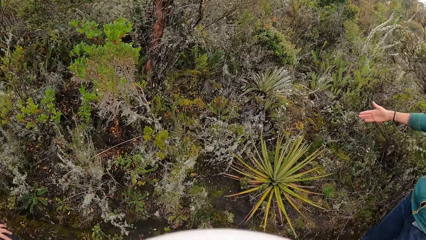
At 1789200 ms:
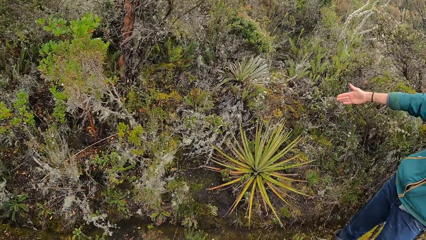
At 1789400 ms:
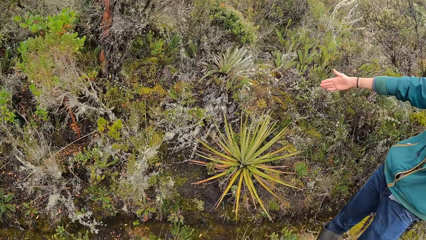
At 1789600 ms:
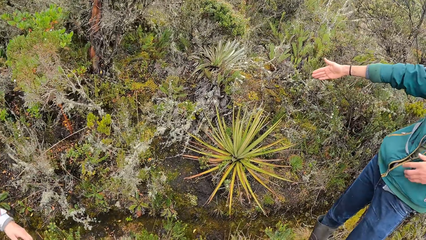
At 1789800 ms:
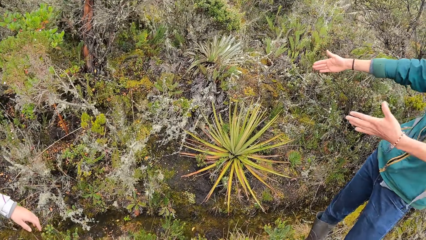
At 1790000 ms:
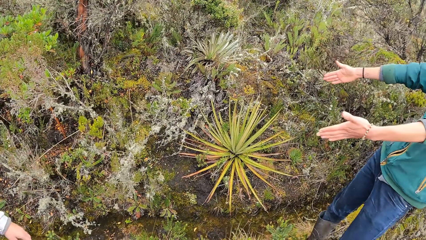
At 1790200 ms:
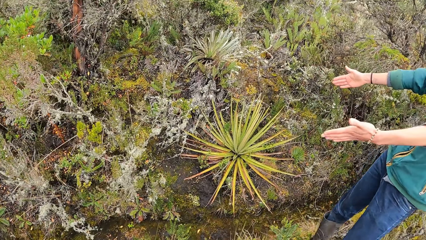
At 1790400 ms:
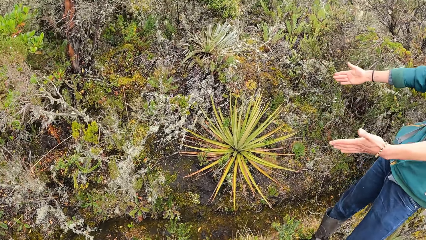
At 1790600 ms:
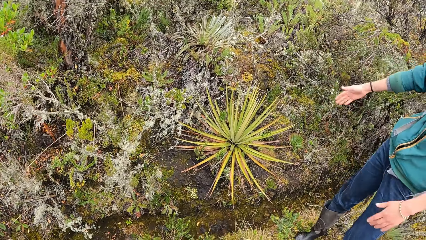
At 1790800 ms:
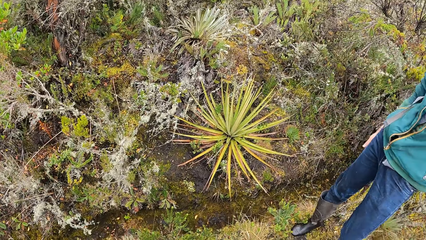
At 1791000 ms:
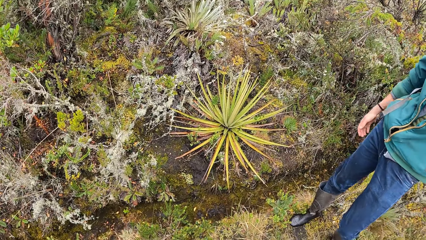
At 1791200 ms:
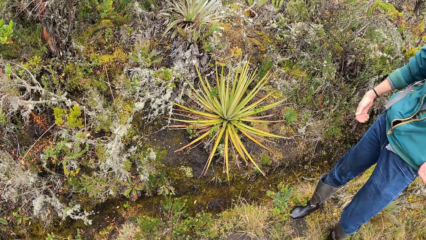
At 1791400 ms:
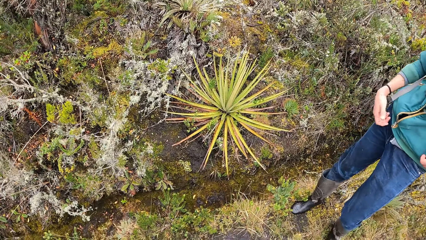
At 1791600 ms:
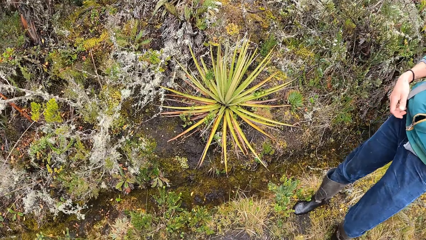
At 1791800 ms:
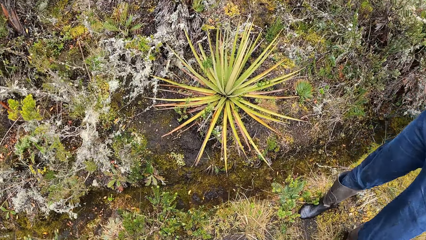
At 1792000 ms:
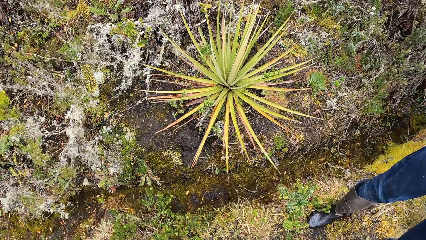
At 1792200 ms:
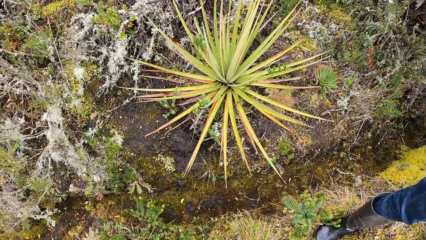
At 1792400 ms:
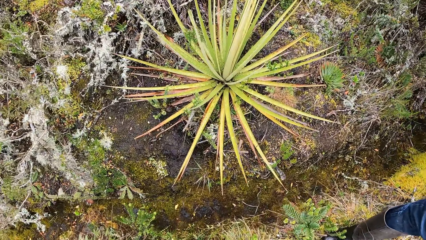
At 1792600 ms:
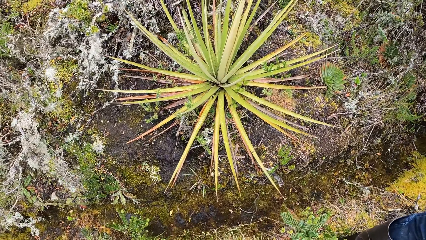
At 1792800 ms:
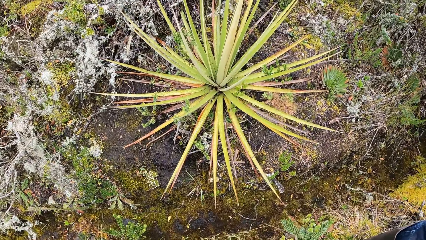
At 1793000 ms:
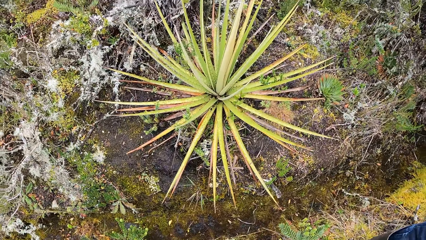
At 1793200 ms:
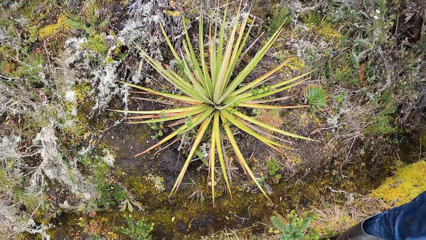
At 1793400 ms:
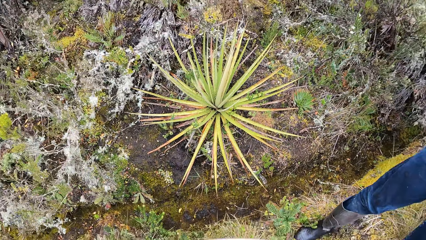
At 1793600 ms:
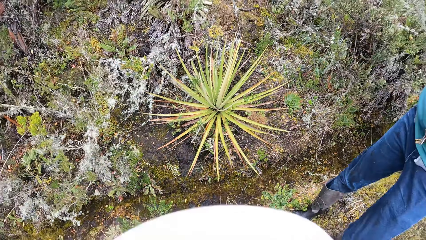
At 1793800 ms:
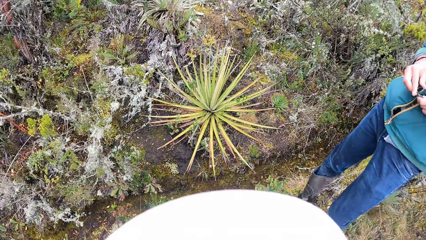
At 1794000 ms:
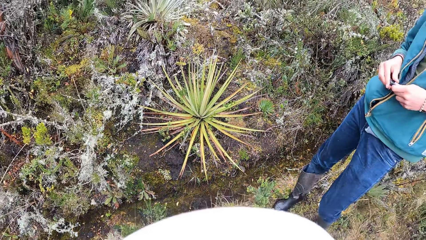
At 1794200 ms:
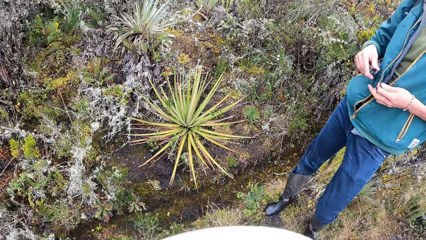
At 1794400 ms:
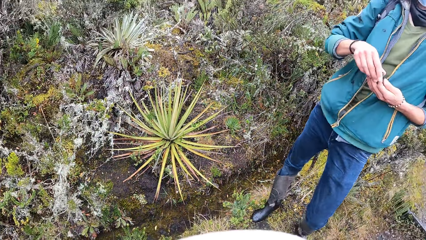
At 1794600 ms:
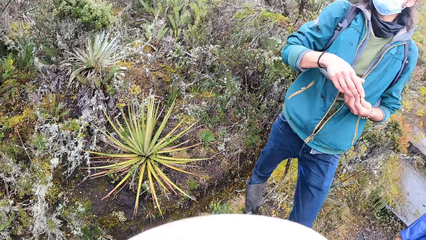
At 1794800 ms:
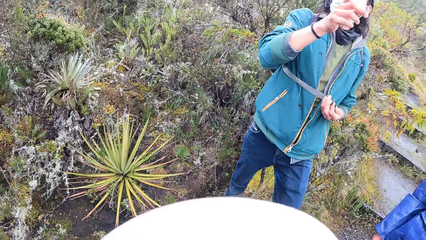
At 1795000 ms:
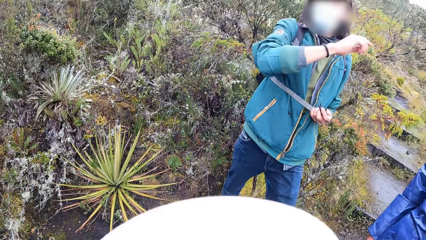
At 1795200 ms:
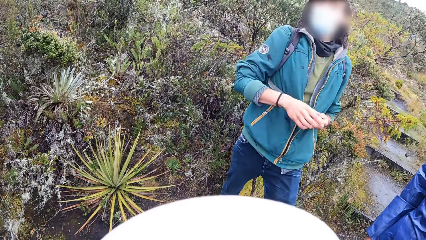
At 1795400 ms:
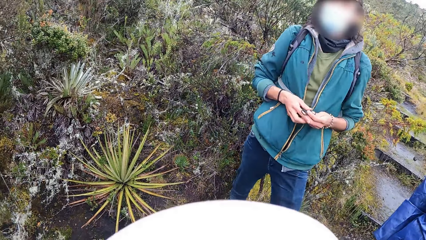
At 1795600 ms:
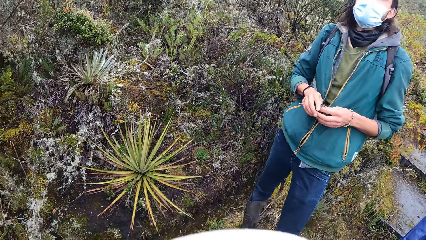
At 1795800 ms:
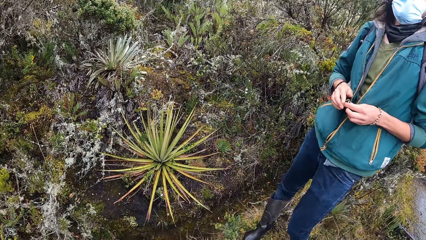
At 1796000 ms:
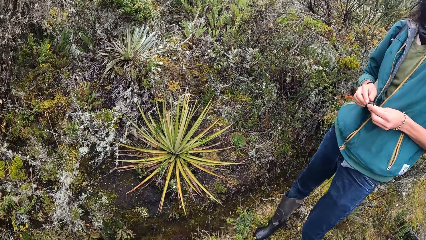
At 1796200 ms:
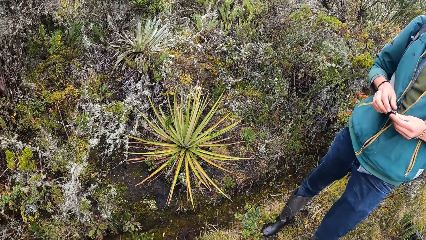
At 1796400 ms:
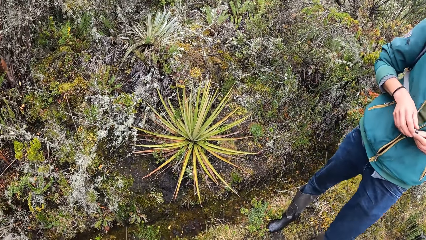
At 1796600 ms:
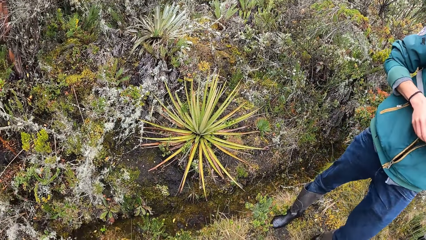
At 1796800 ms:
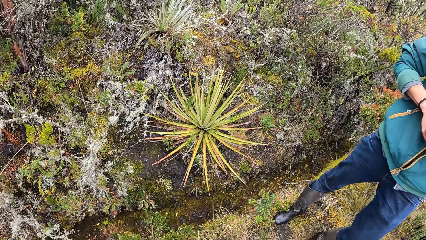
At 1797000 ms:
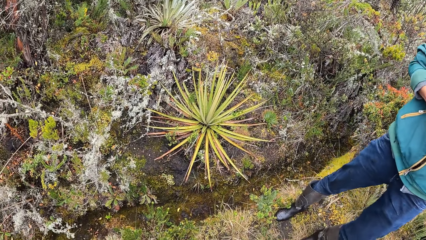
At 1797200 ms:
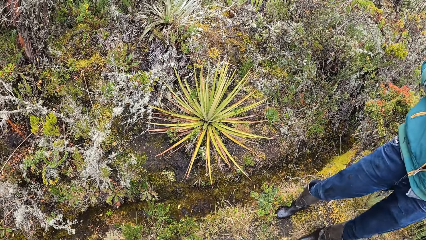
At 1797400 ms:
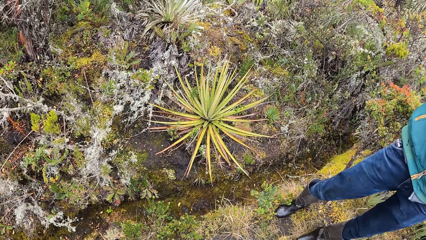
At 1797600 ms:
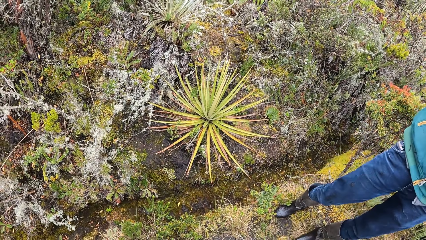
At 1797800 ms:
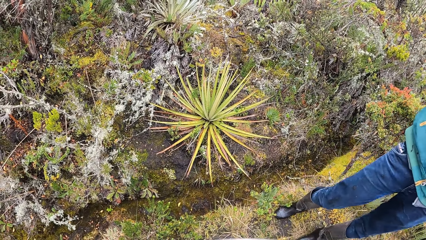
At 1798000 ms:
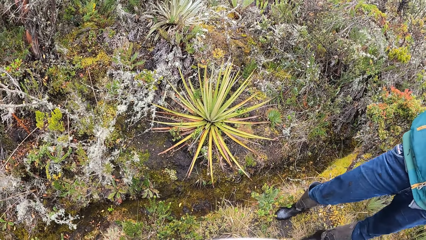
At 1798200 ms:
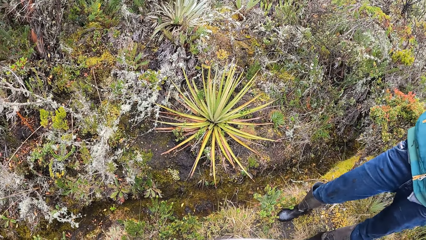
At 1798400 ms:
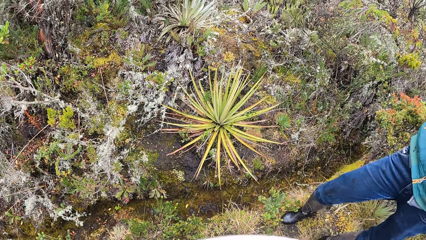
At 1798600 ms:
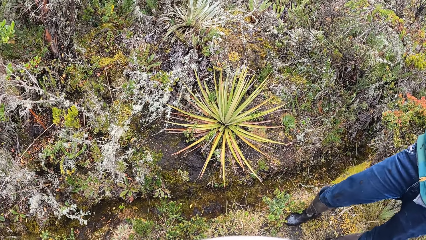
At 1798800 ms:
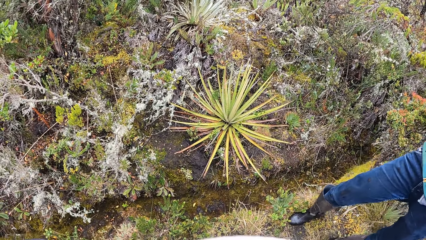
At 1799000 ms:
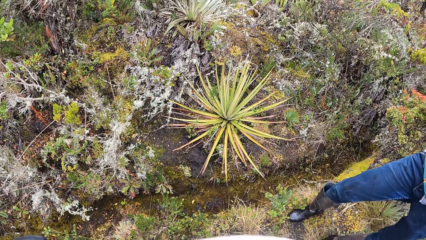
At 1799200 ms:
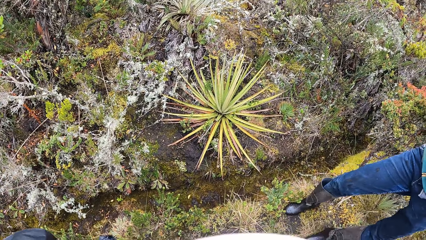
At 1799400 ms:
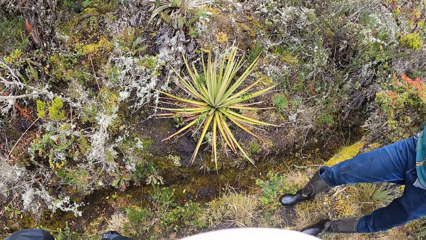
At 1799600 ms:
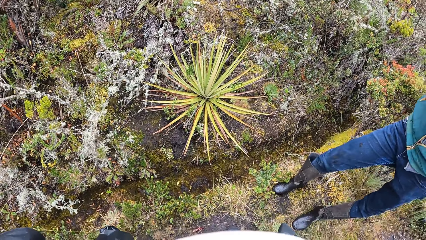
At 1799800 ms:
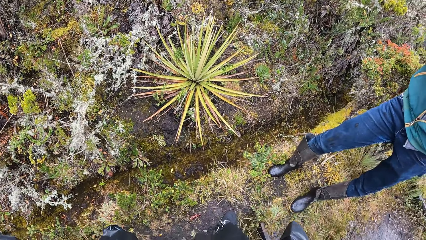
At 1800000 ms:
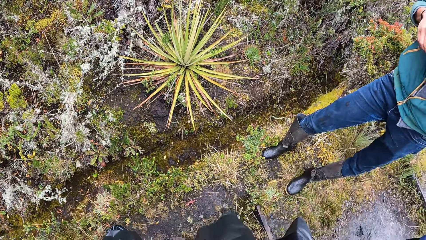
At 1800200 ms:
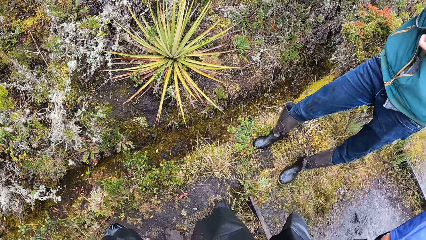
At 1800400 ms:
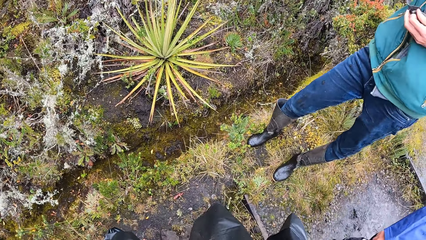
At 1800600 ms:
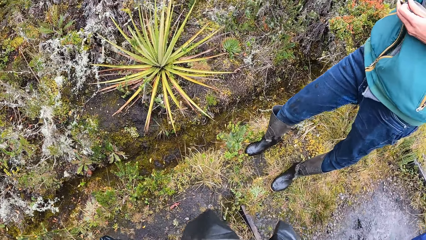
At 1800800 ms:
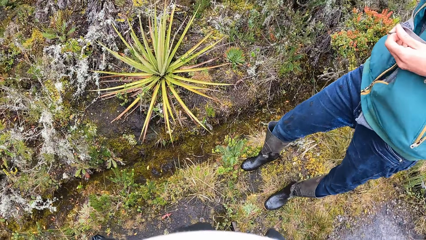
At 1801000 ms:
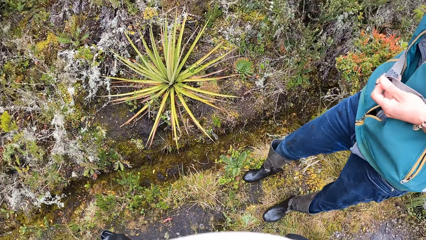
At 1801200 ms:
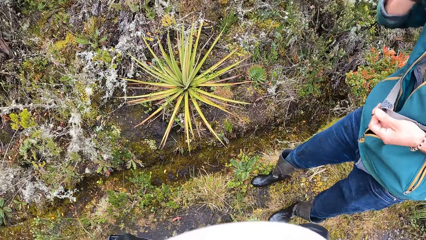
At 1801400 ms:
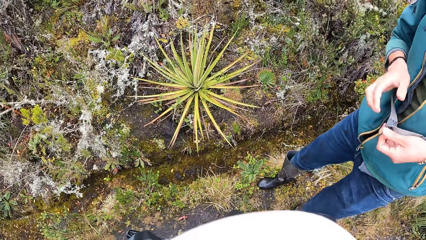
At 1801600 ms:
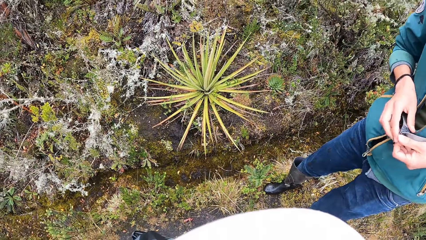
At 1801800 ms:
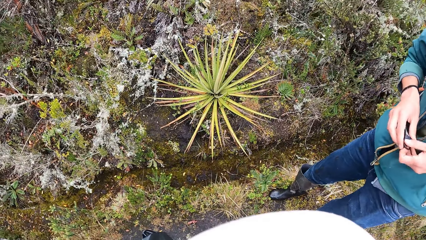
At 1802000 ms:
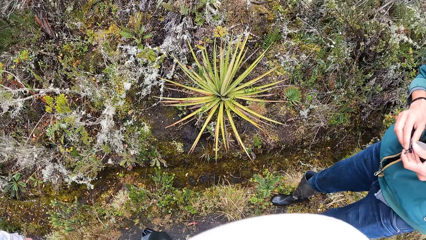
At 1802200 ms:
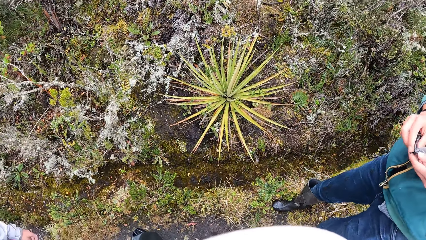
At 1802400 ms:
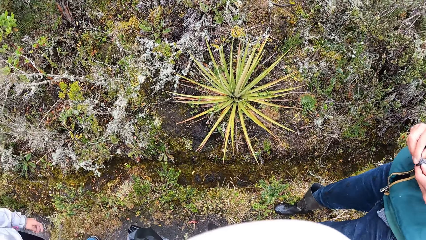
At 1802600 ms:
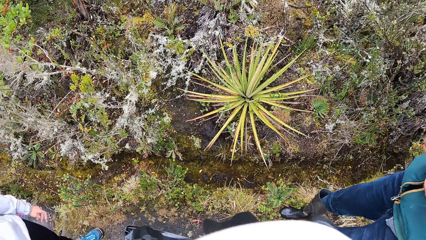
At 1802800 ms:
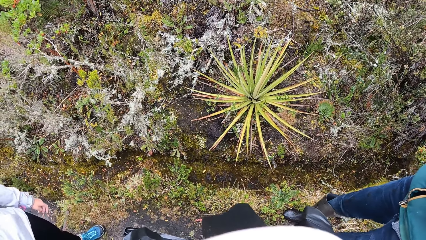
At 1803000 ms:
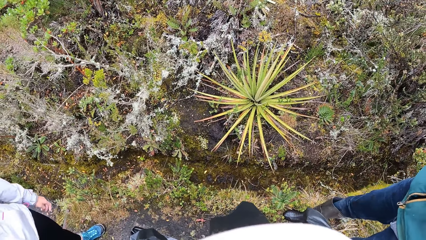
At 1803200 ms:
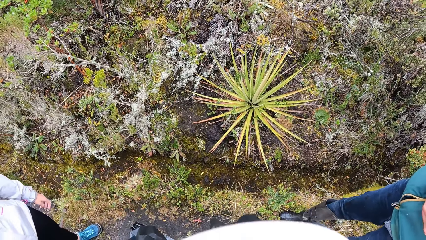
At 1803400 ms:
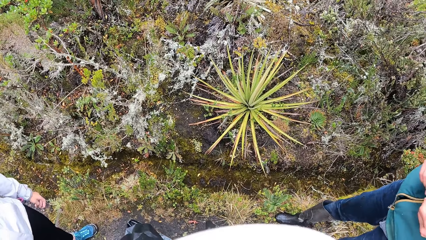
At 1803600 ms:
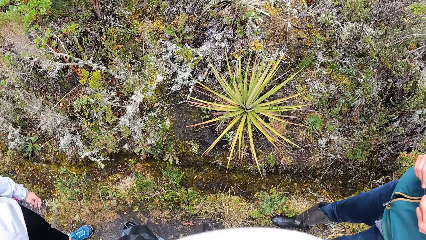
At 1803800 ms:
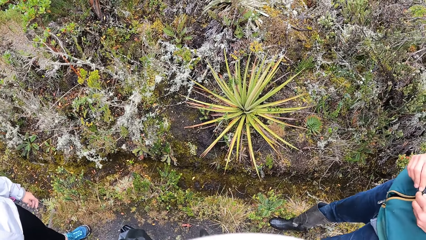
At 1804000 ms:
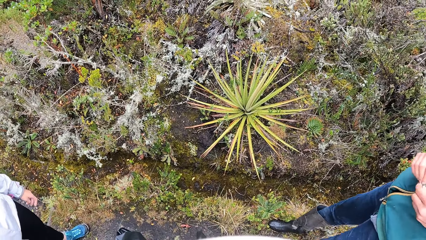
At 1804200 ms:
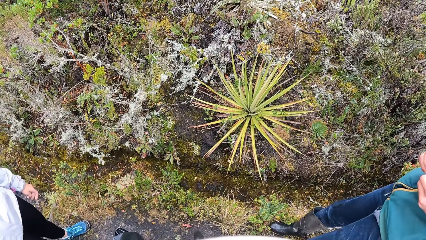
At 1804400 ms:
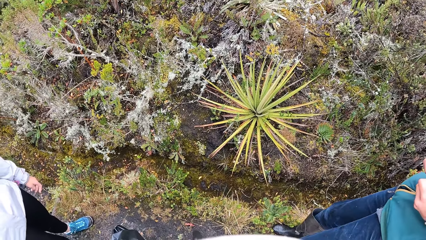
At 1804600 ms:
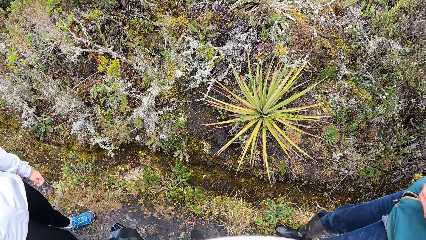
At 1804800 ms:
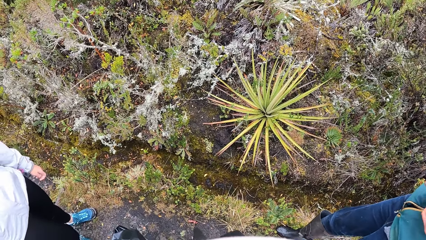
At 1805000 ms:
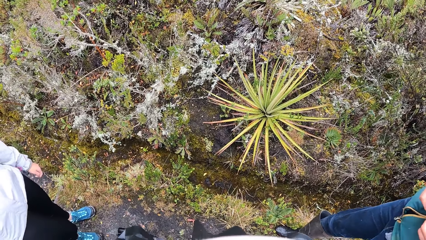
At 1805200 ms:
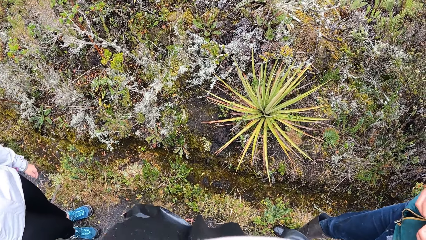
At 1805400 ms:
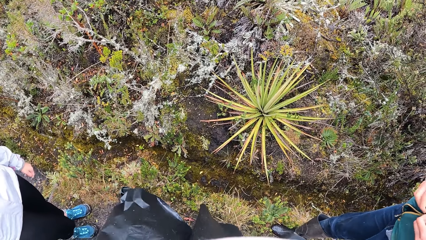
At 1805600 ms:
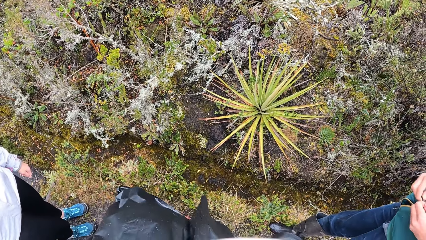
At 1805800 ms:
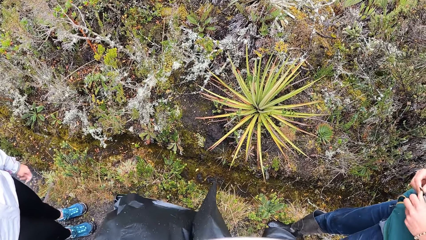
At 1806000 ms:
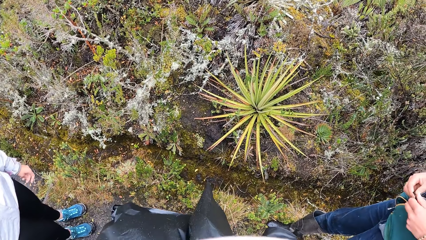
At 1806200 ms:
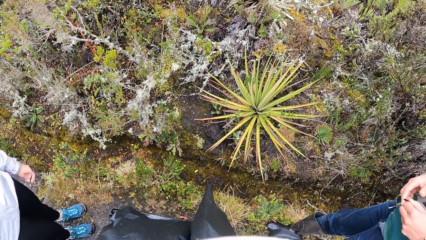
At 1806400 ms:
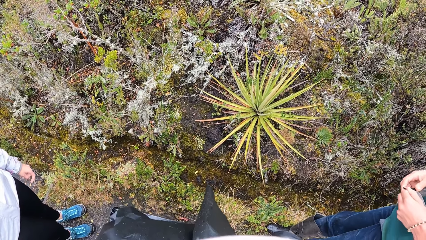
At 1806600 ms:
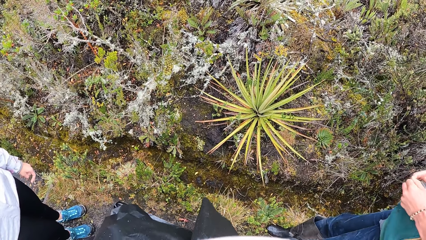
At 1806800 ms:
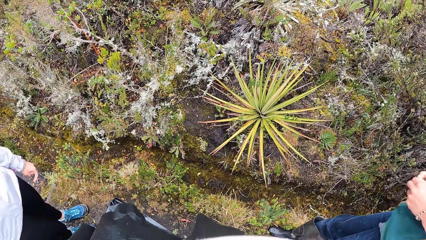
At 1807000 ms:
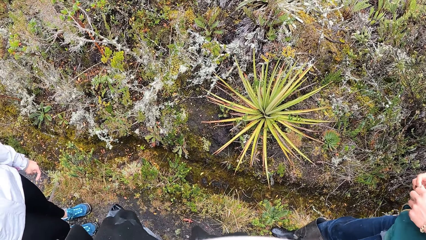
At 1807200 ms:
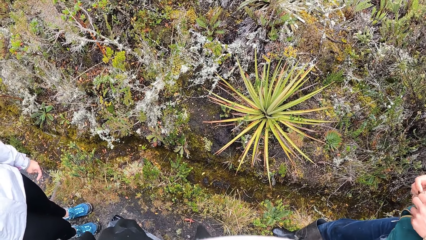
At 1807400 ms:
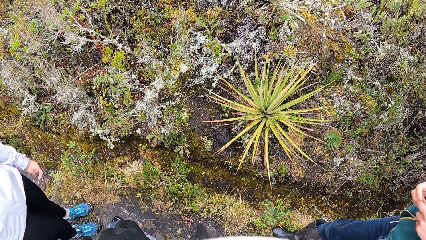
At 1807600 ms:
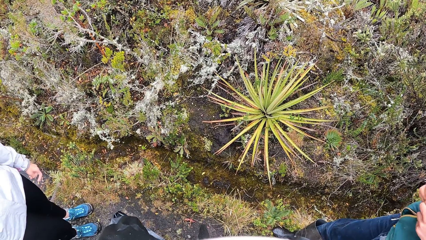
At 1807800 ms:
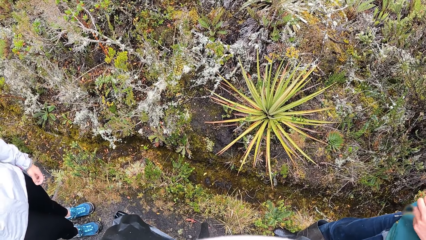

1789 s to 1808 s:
A man converses with the camera wearer. Another man holds a bag strap with both hands. The camera wearer converses.
